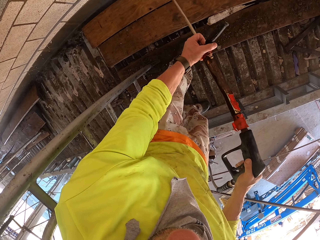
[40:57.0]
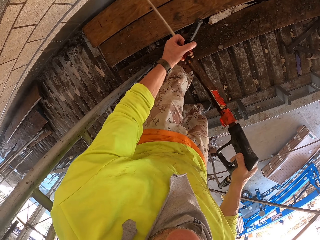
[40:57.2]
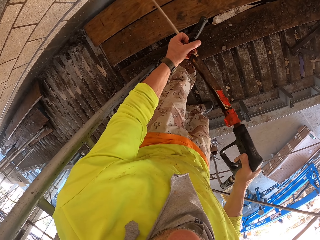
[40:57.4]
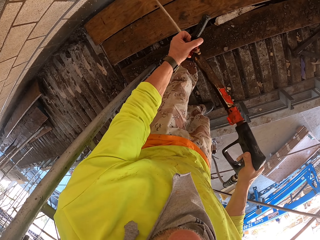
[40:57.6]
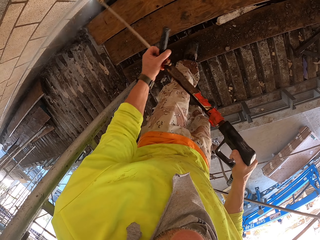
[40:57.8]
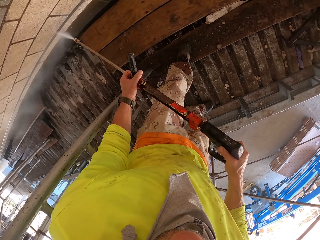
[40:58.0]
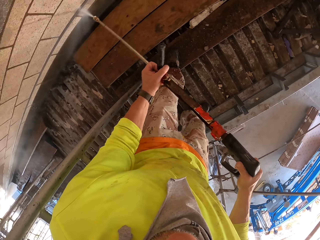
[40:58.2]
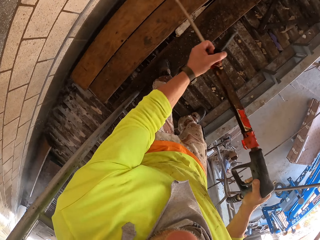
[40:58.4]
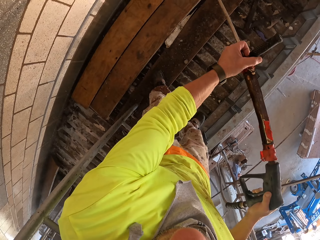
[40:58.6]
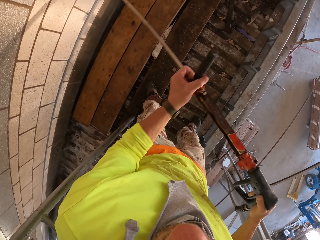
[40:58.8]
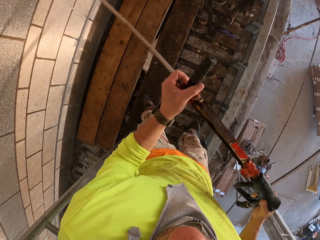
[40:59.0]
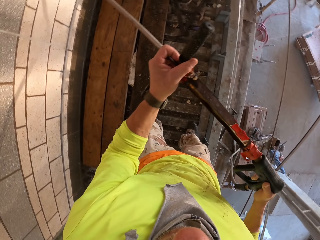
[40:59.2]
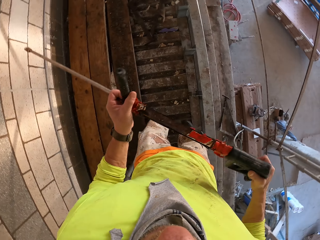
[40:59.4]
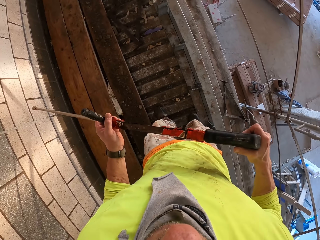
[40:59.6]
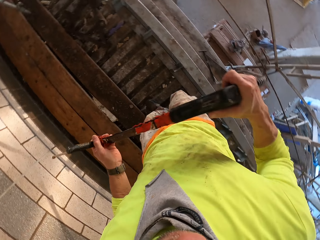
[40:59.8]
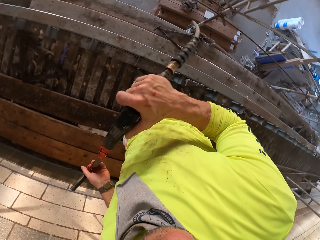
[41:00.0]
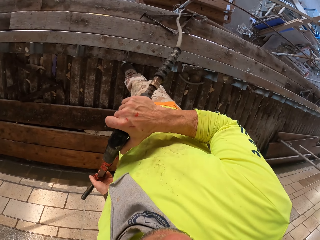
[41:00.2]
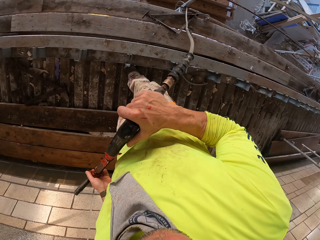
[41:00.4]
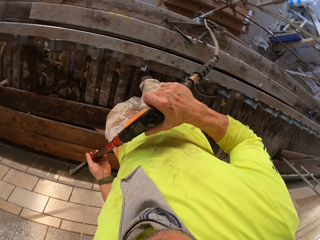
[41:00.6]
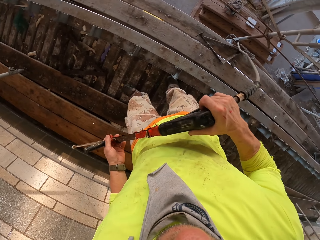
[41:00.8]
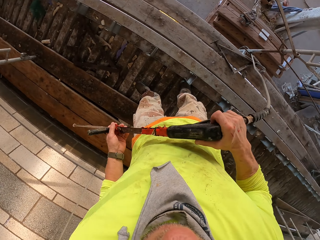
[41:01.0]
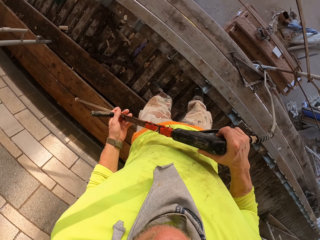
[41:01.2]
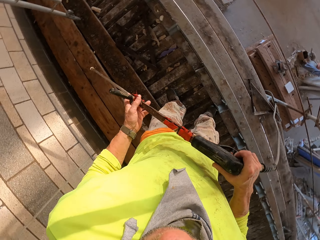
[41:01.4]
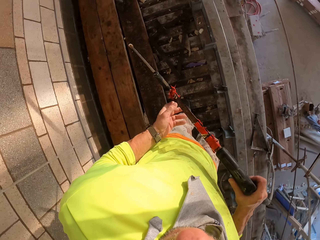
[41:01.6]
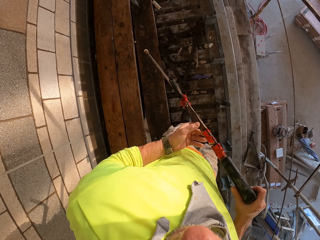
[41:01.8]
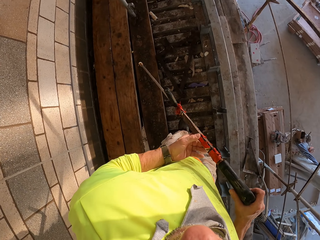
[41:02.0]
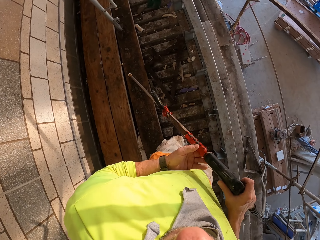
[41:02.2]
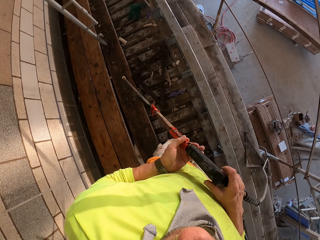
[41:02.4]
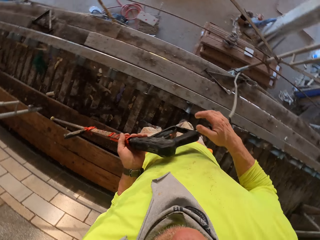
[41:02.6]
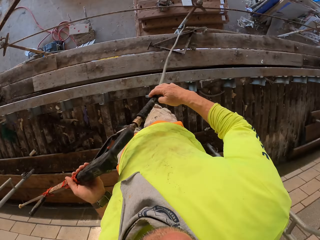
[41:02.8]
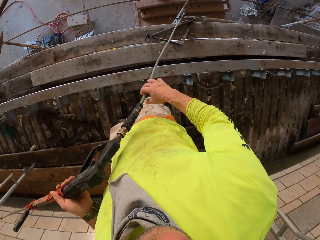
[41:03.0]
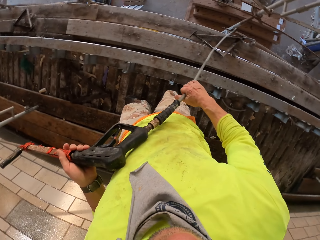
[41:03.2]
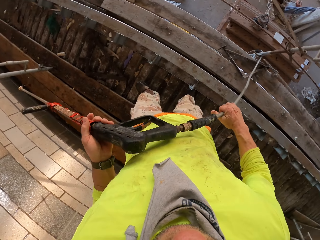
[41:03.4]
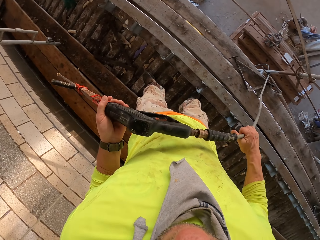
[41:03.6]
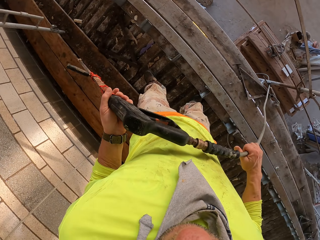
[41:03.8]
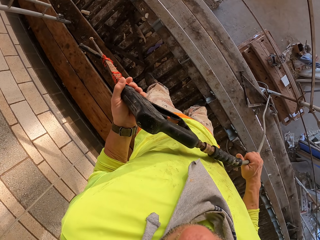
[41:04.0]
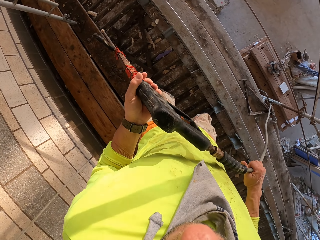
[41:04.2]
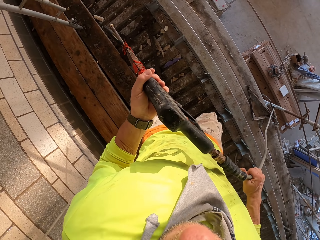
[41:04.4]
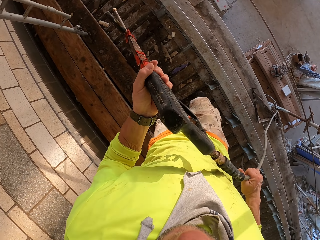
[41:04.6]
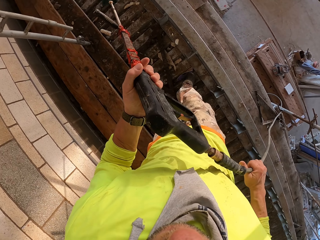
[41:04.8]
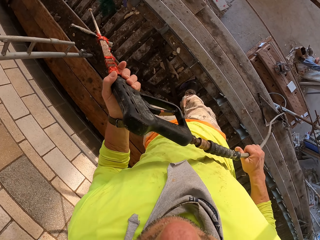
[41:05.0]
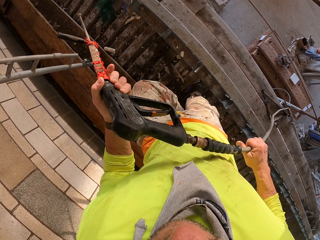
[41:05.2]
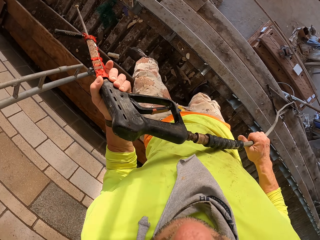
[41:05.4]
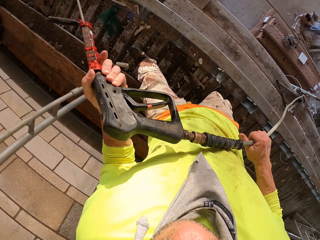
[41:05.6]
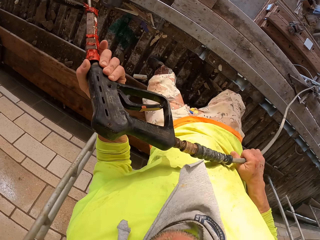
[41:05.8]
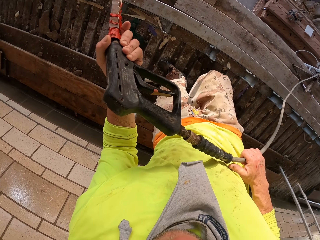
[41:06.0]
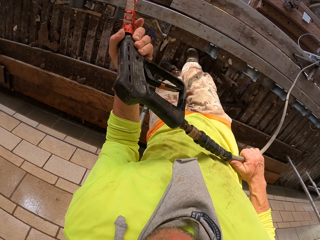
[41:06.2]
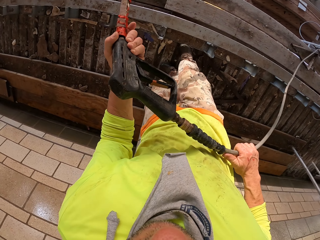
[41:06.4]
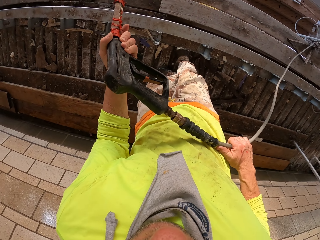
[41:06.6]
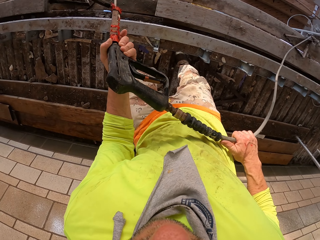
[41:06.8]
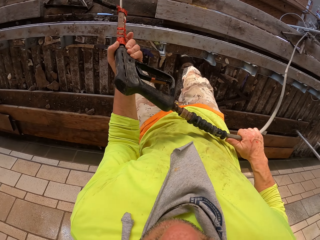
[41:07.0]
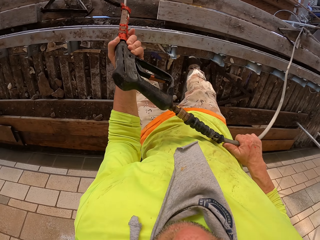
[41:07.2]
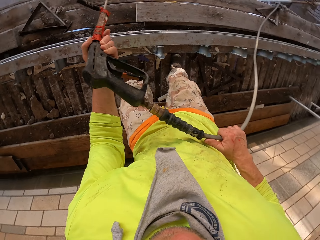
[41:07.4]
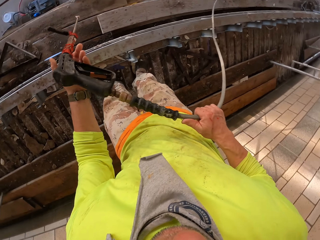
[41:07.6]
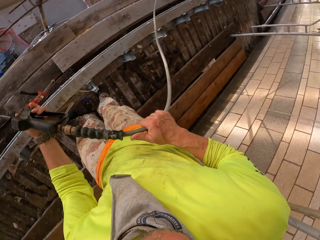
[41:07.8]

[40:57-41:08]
The camera wearer turns to the side. They hold a Loctite Pl. They walk. They turn to the side. They hold the Loctite Pl. They walk around.

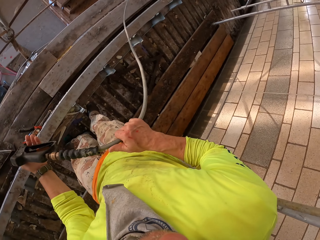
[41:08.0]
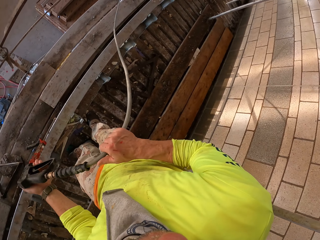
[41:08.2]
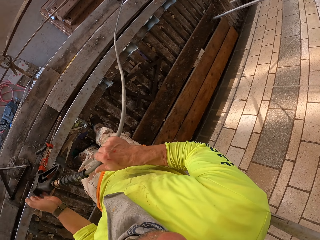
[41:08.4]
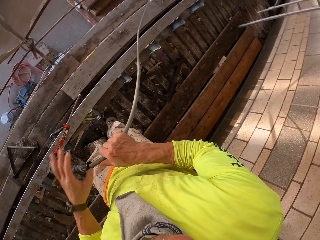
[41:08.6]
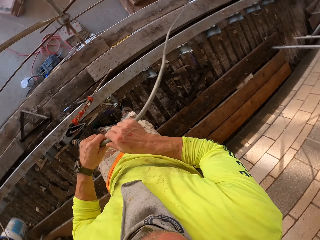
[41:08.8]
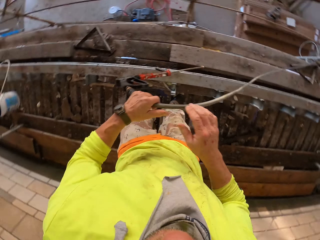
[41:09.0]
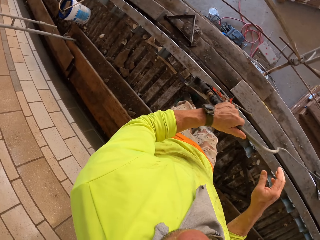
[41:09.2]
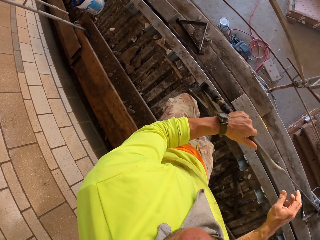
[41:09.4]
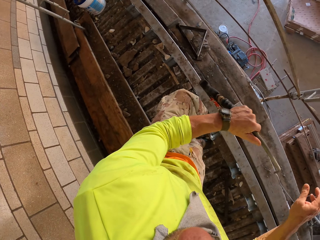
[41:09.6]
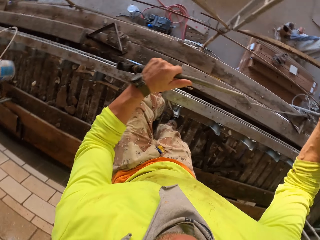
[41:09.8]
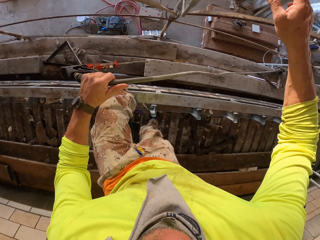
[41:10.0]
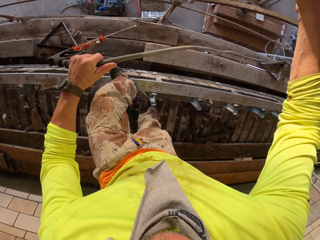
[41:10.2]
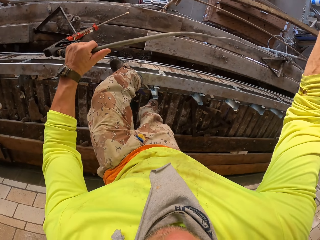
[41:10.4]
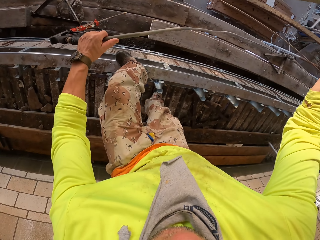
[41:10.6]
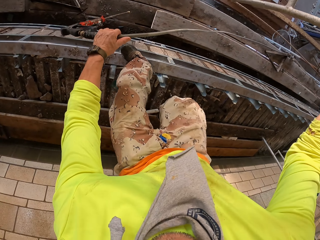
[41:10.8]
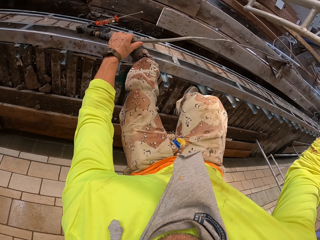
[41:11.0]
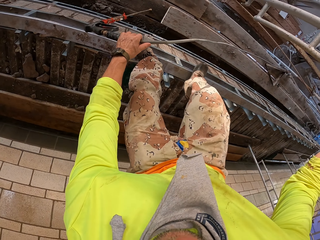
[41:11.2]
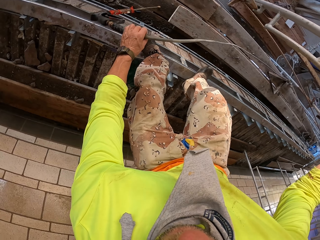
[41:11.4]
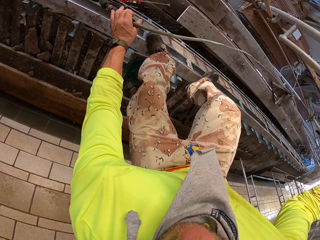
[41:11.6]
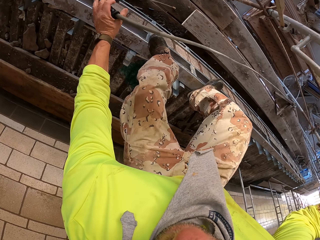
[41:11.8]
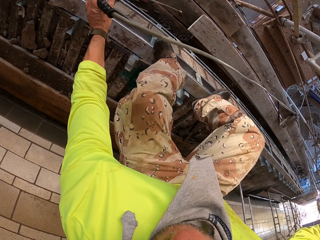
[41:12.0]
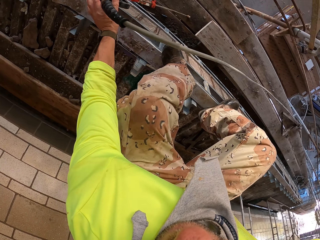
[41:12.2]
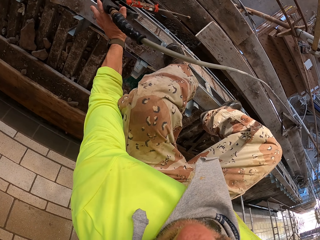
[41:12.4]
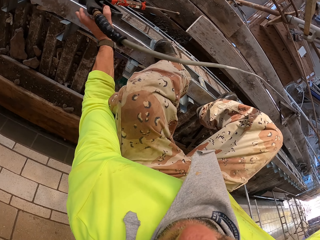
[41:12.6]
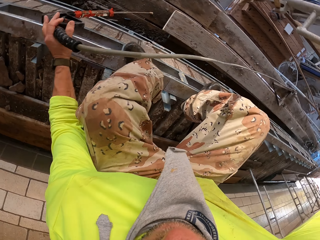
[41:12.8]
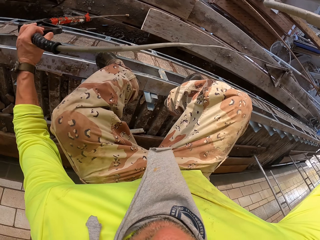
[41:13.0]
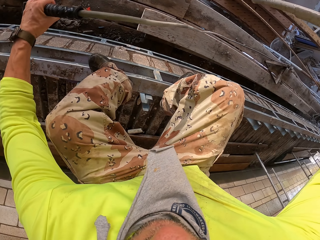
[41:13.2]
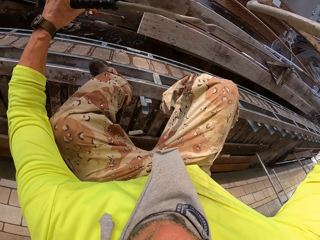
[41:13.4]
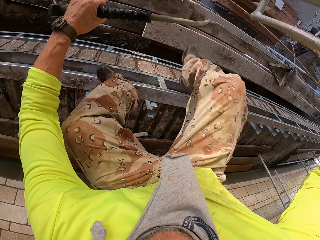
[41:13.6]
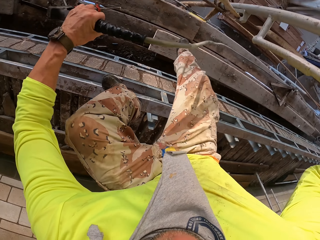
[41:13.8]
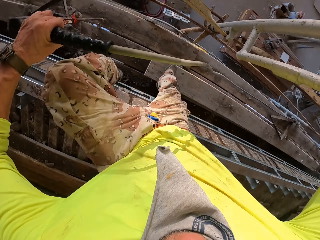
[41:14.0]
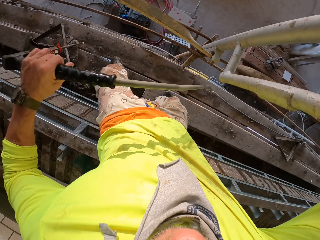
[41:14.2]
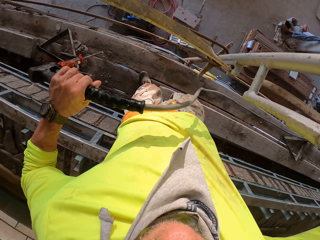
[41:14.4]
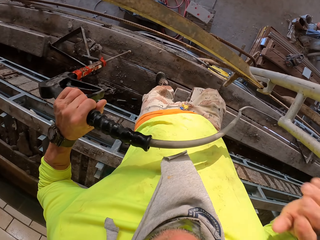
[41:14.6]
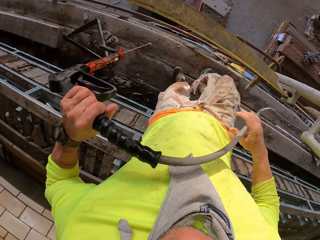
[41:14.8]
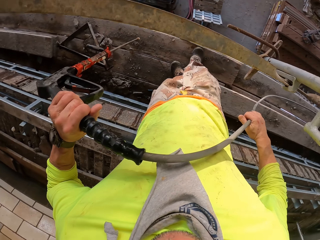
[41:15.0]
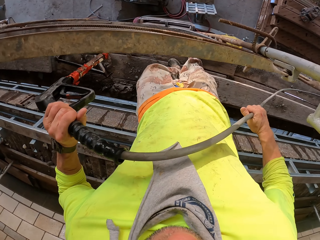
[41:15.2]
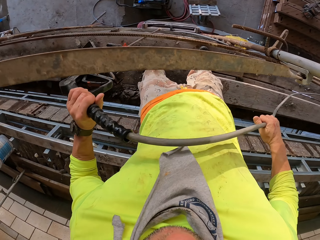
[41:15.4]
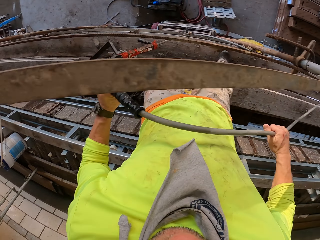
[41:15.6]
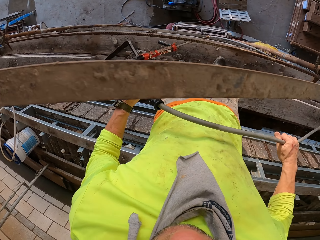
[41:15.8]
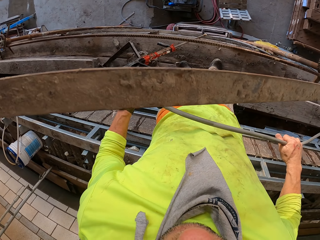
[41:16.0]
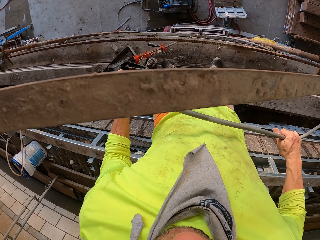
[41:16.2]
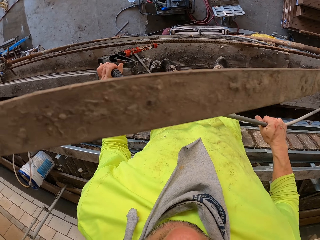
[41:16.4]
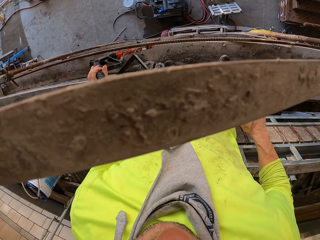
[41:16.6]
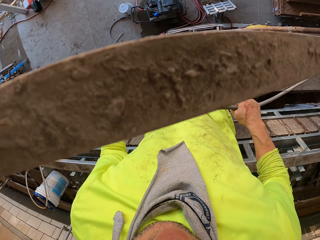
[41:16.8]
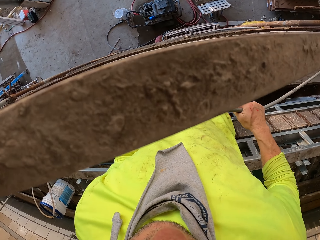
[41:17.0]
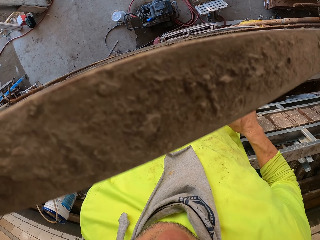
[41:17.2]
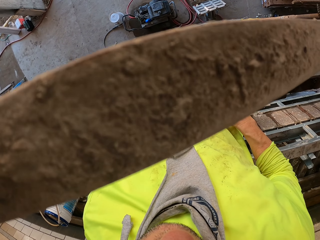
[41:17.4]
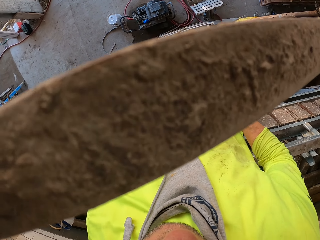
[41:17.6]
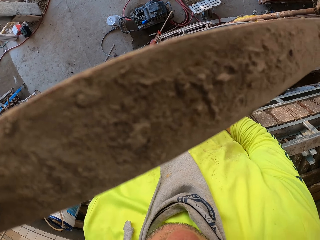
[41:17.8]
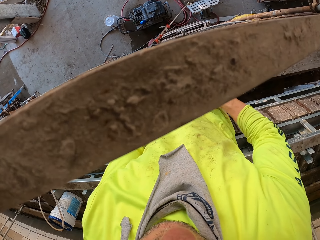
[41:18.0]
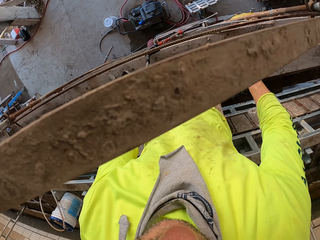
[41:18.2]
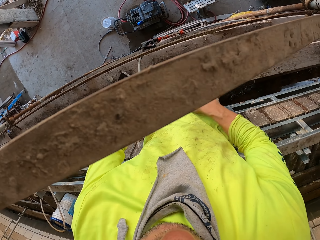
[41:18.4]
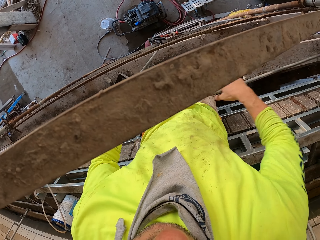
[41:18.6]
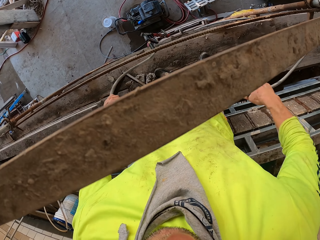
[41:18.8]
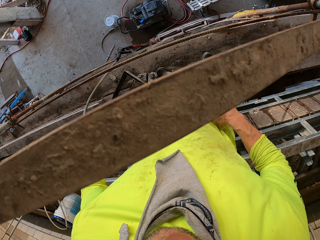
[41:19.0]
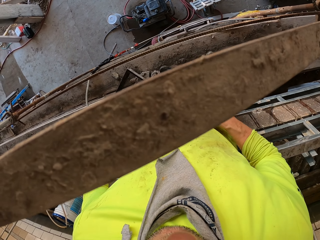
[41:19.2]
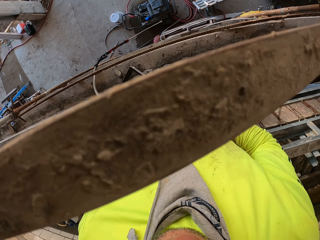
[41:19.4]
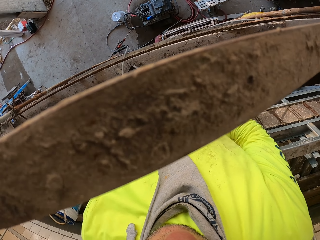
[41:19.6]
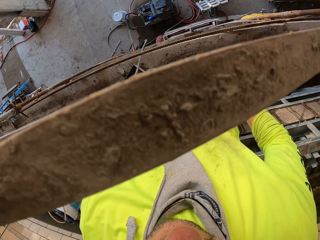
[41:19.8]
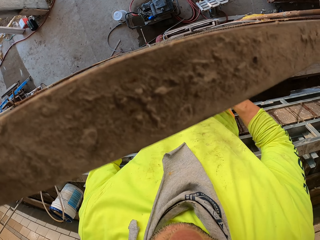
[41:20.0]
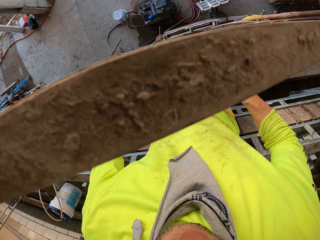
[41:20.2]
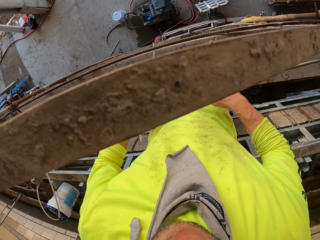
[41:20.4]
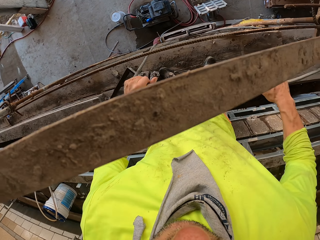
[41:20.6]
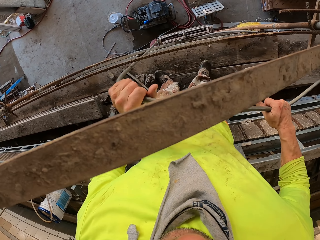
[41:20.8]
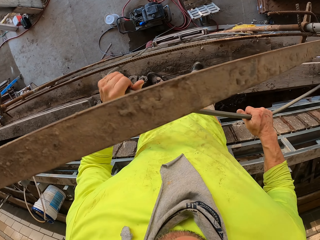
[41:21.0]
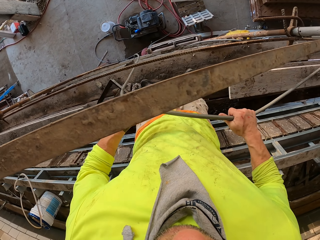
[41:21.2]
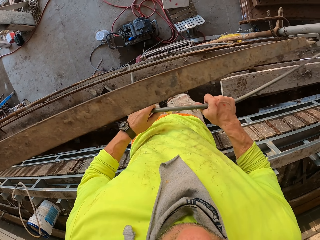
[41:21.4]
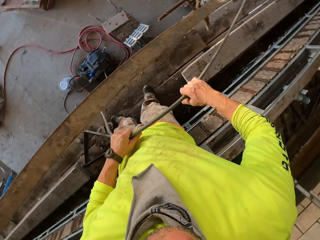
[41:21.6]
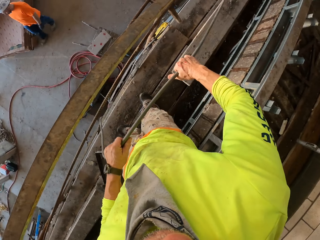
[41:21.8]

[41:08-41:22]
The camera wearer holds a Loctite Pl. They turn to the side. They jump down. They squat down. They step on a wood stand. They walk. They hold the Loctite Pl. They adjust a Loctite Pl cable. They put the sprayer down.
